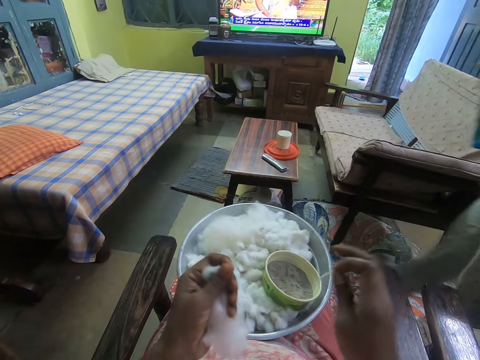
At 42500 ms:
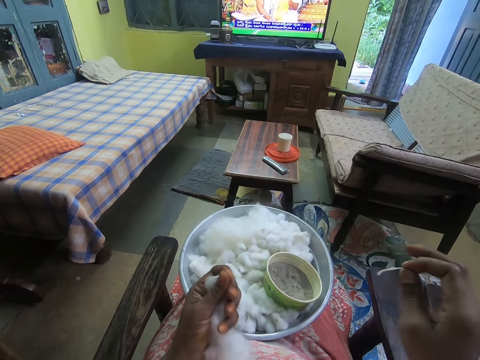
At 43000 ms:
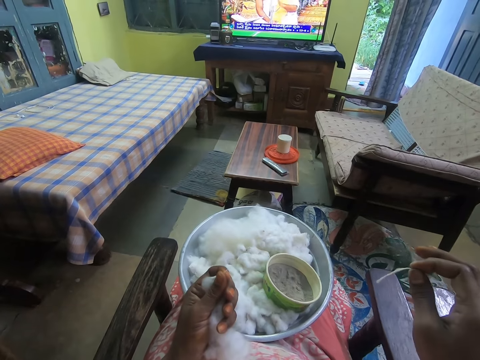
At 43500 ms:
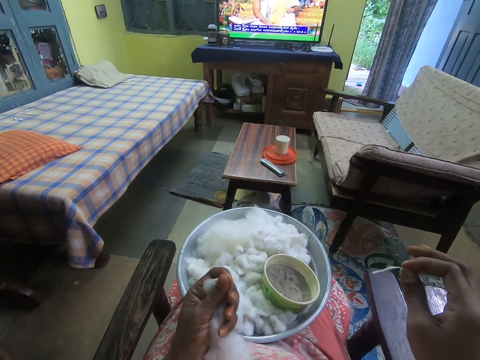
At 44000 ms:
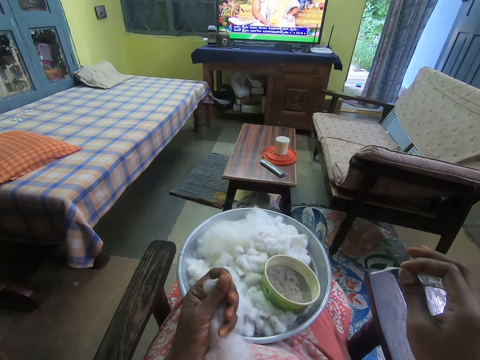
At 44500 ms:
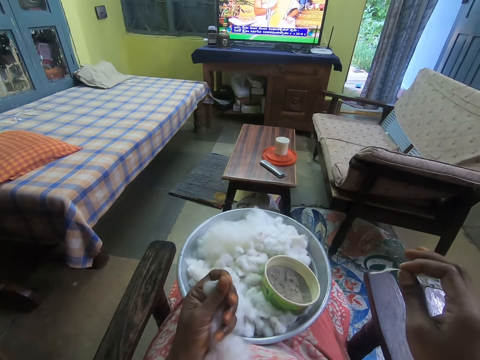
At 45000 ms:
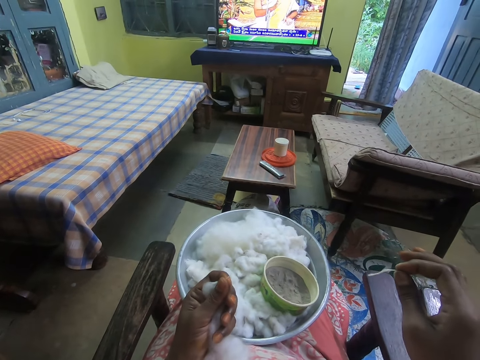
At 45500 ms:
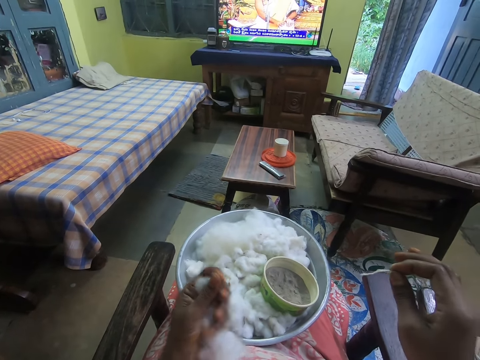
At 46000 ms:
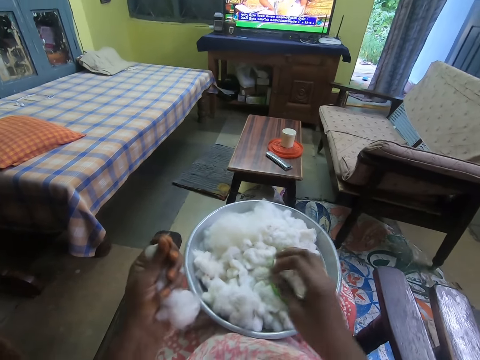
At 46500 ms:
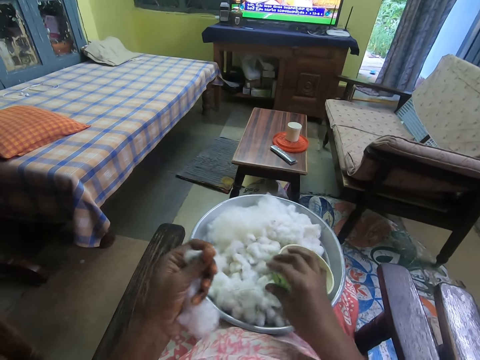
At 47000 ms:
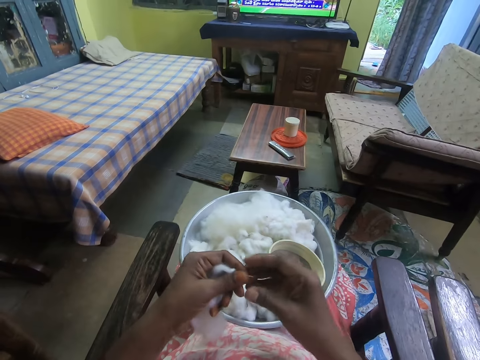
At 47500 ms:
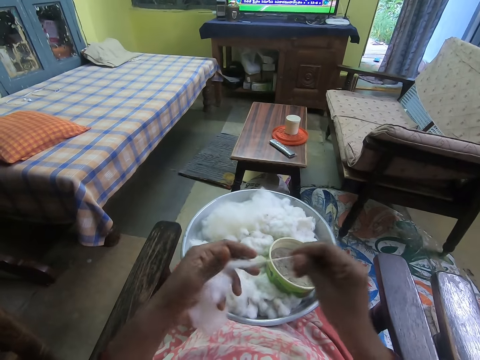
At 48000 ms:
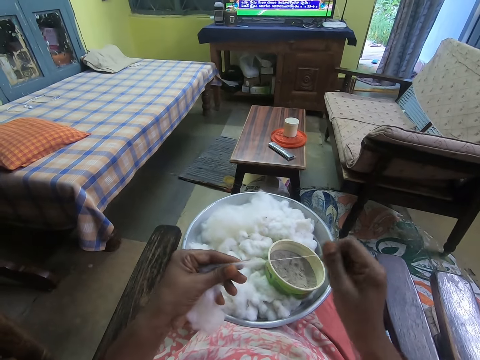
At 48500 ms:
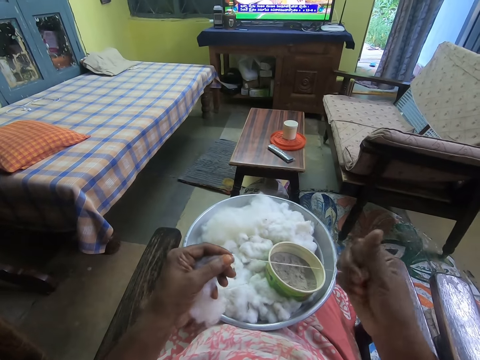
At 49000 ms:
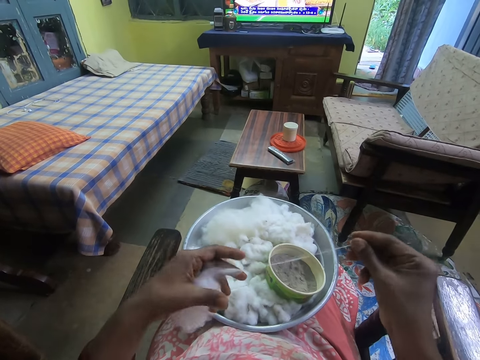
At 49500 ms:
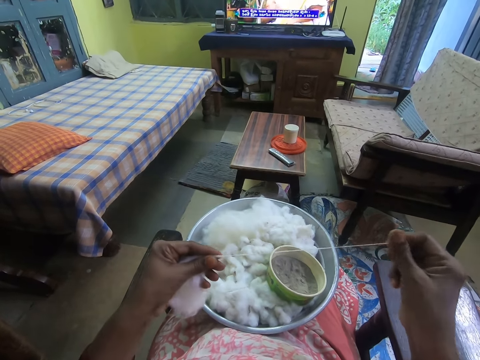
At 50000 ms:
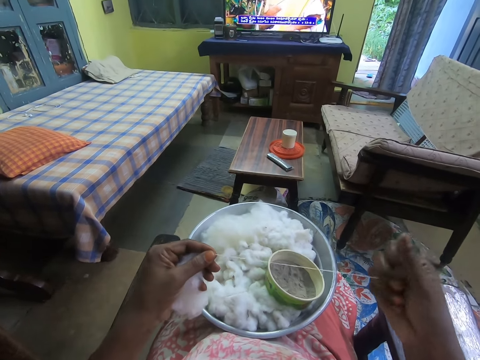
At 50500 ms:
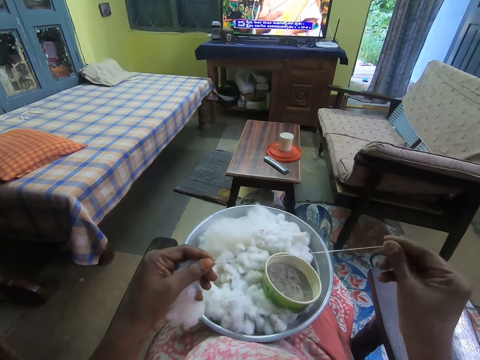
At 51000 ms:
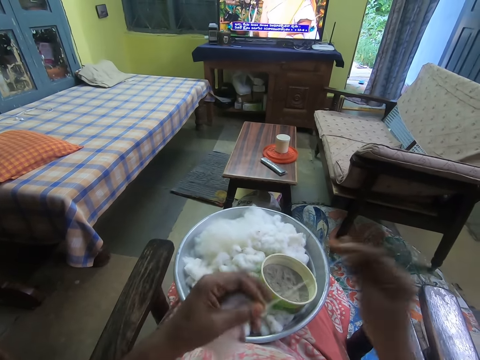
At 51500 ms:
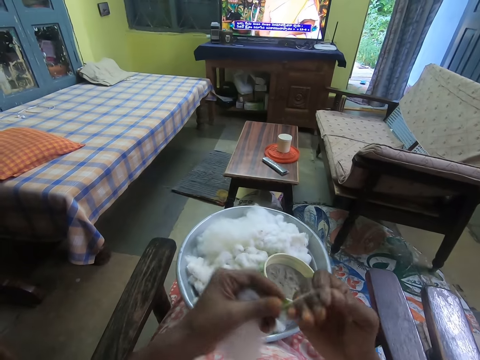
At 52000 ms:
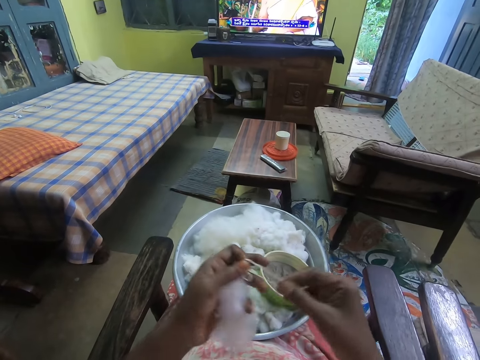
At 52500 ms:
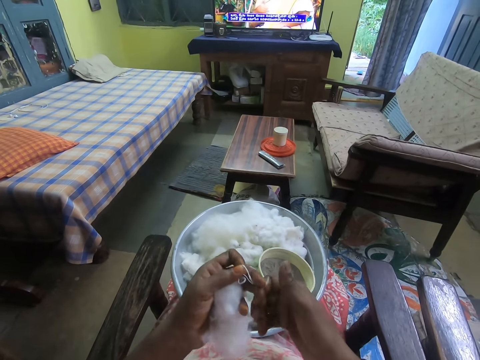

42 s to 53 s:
The camera wearer holds a small piece of cotton with his right hand. He puts the string of cotton down. He prepares a thread from cotton wool.

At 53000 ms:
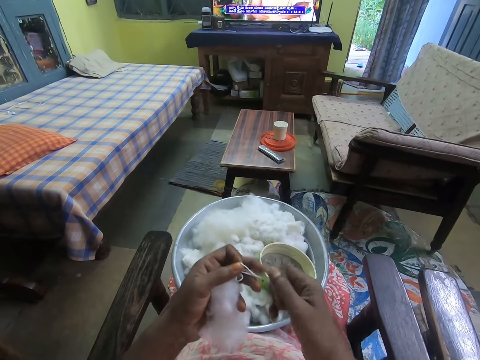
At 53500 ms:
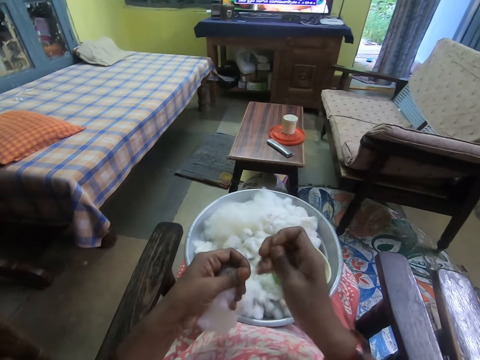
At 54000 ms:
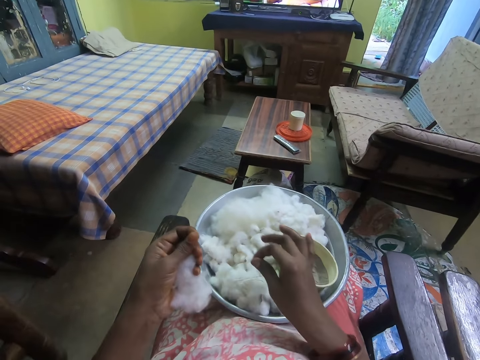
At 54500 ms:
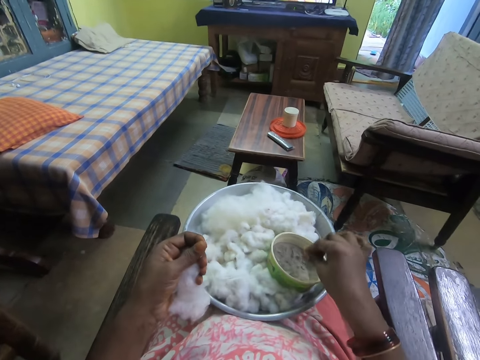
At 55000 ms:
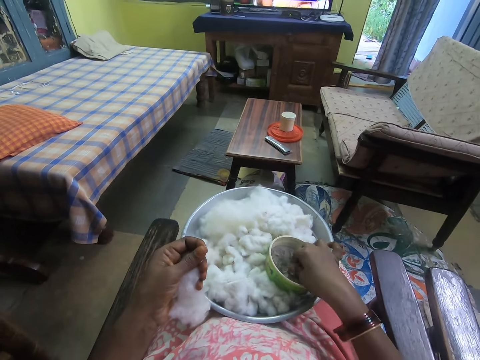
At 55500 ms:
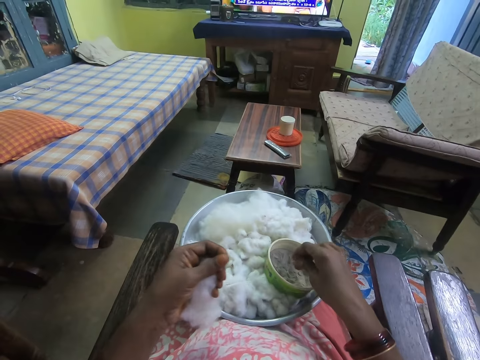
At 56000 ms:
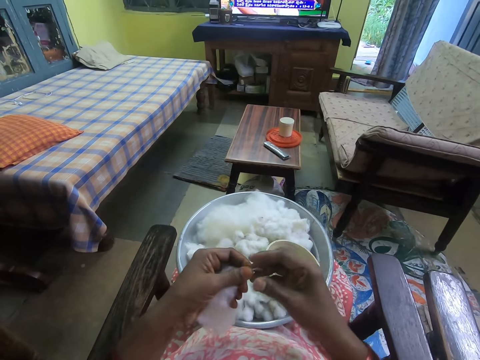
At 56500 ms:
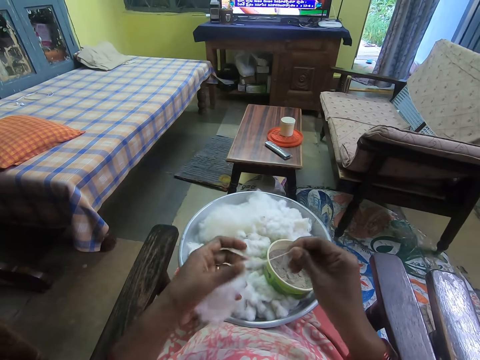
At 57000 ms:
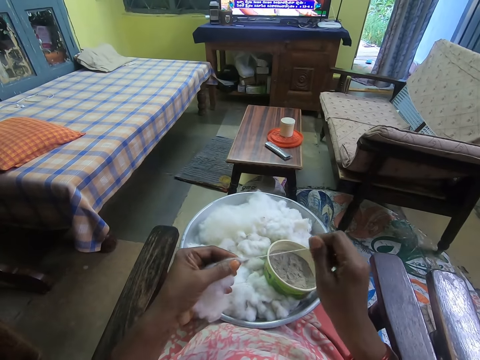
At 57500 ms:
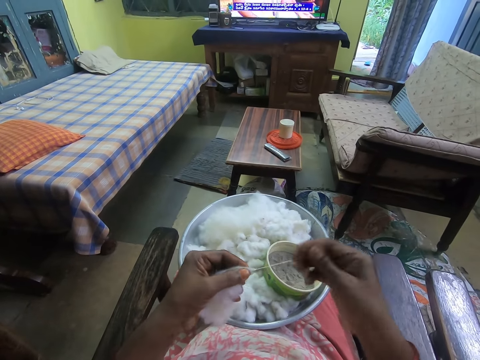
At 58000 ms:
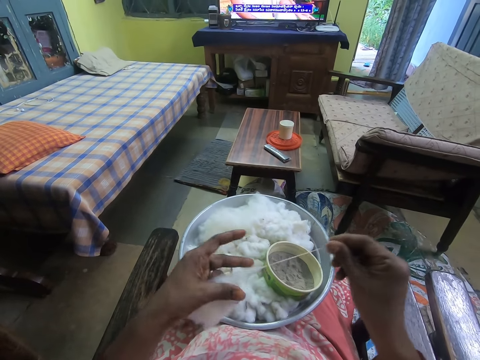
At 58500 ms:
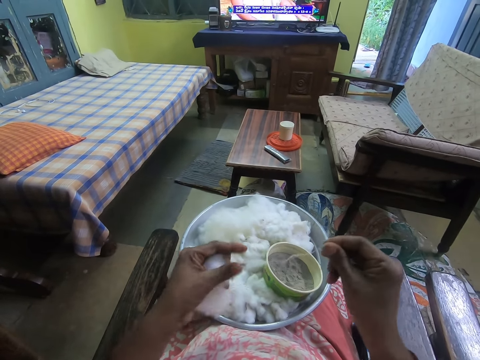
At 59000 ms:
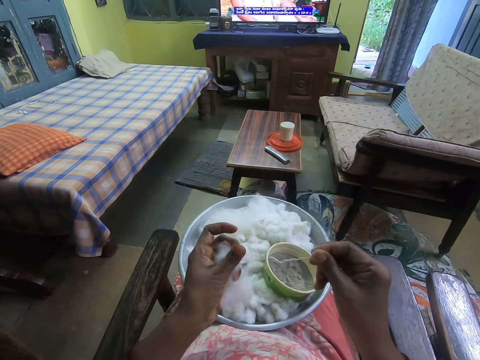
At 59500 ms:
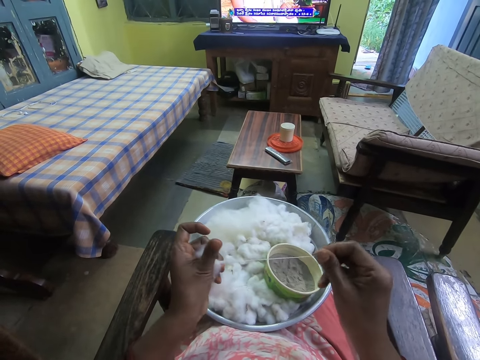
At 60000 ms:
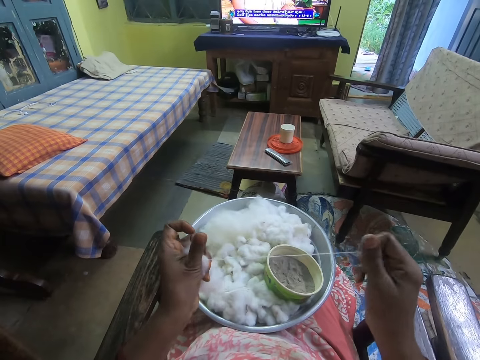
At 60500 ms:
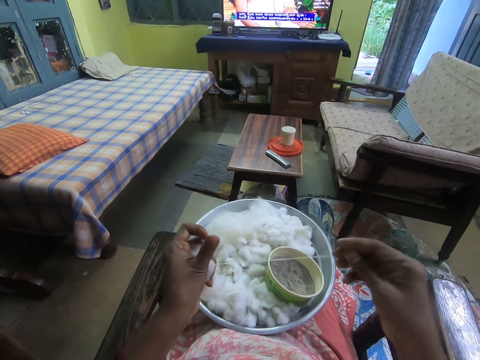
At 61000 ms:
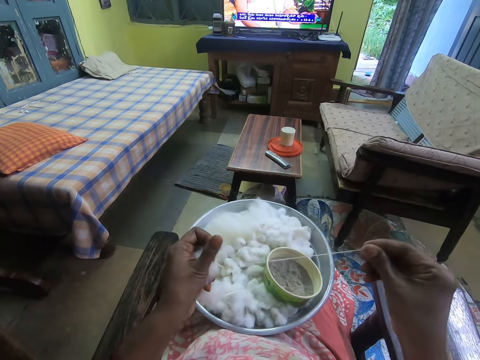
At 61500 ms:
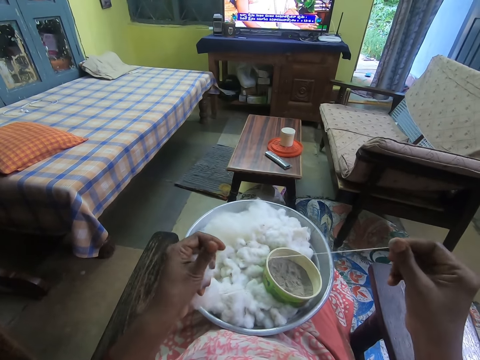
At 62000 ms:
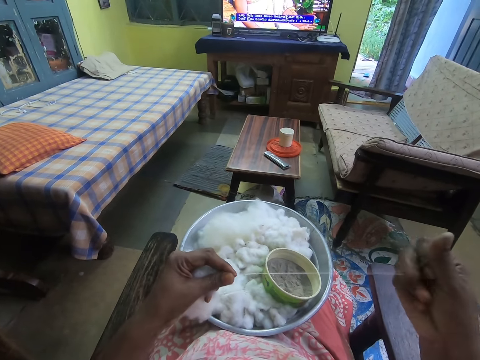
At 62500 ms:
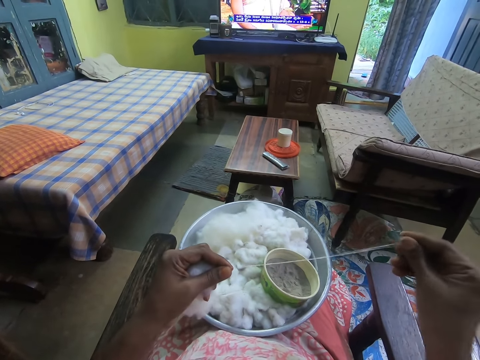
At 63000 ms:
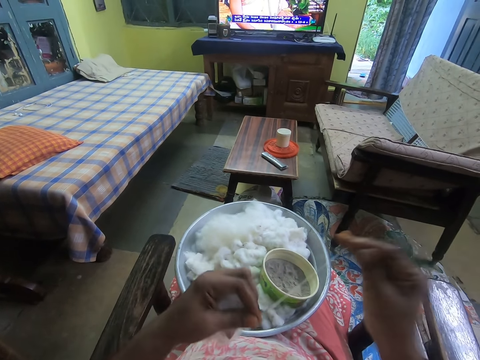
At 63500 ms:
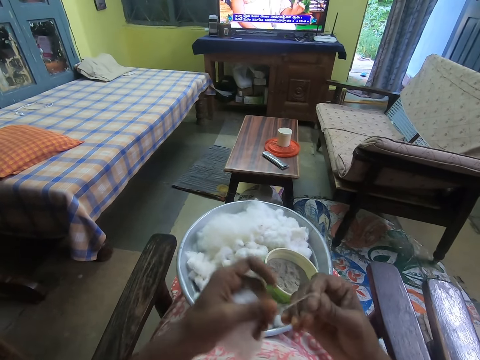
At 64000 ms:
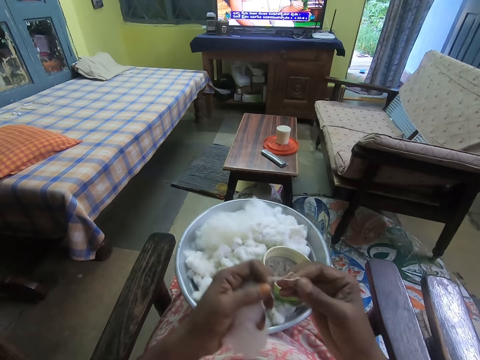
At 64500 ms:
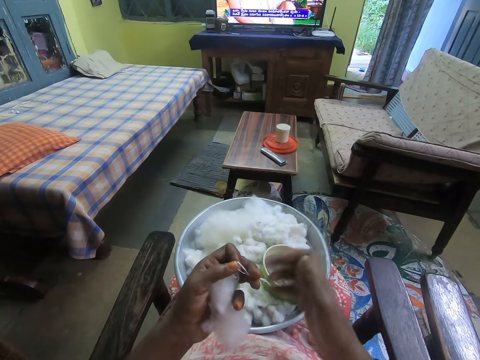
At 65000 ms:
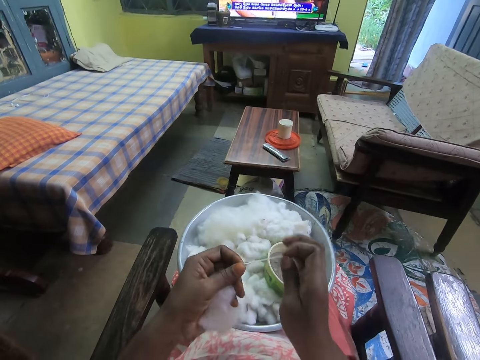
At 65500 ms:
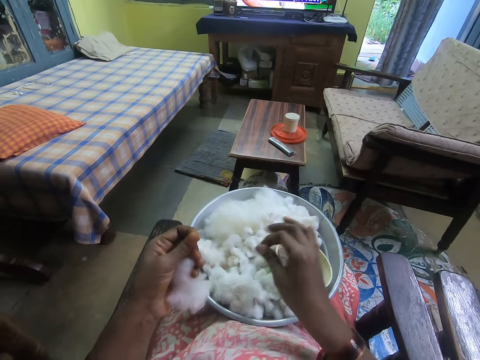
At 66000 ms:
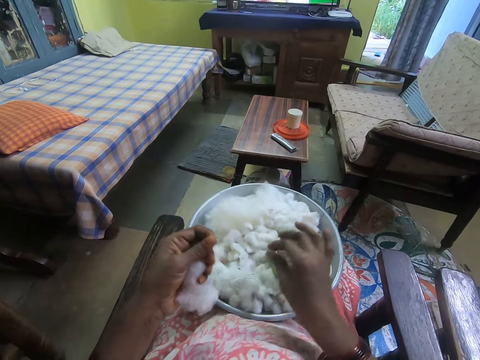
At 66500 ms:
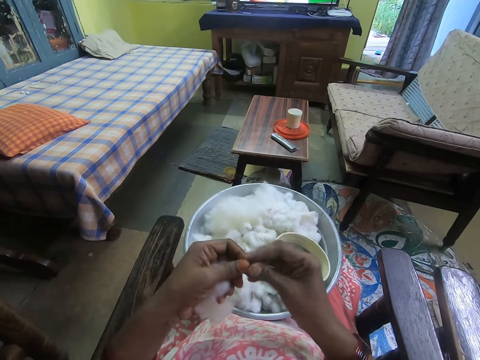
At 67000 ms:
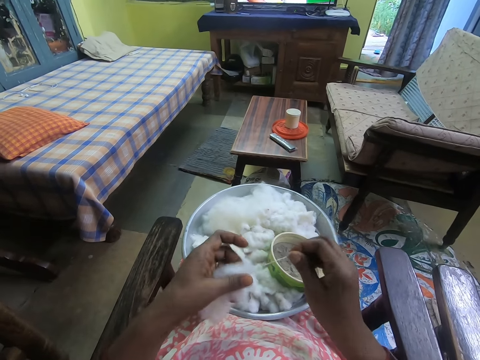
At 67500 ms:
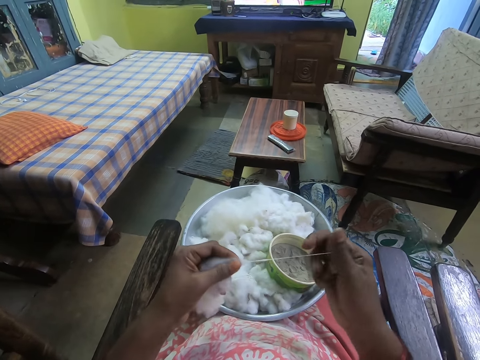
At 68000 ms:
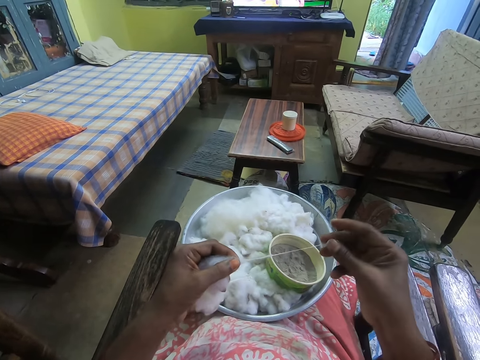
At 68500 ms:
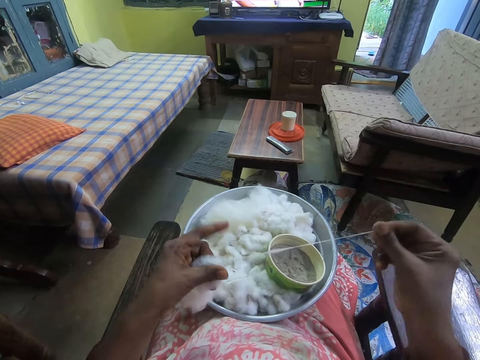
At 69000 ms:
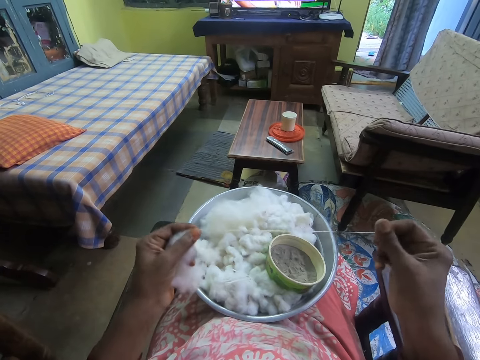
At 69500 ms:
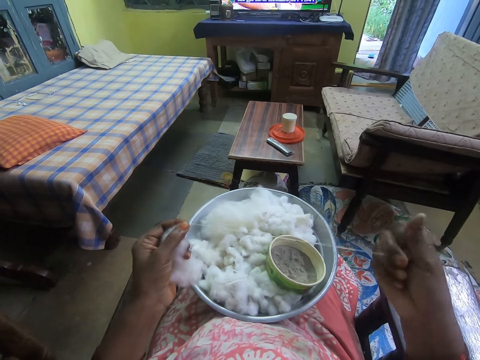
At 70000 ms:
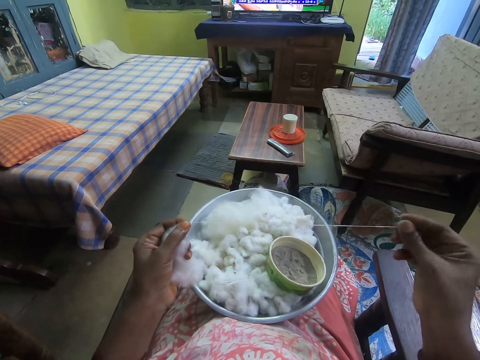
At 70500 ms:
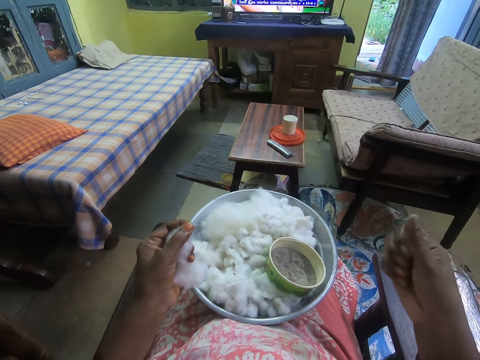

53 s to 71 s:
The camera wearer rubs her right hand in a bowl of powder. She gins the piece of cotton with her hands. She prepares a thread from cotton wool. She interacts with a man. She prepares a thread from the cotton wool.
